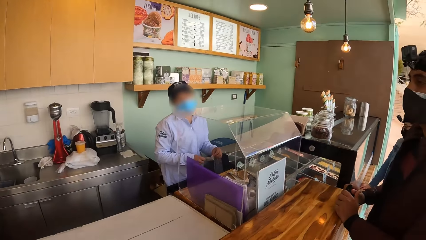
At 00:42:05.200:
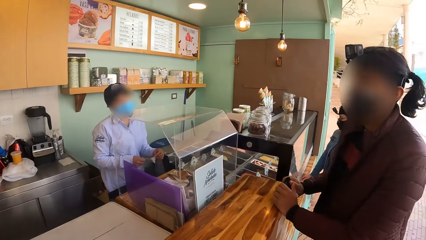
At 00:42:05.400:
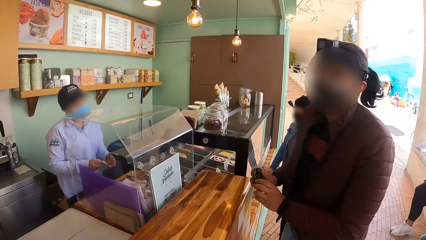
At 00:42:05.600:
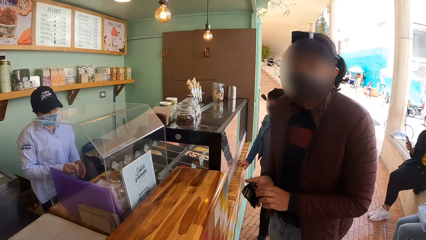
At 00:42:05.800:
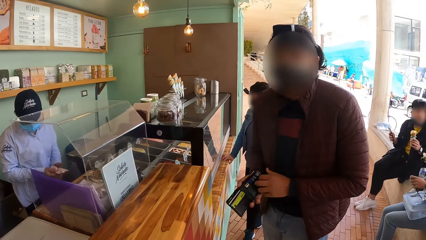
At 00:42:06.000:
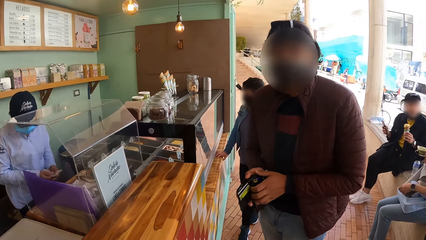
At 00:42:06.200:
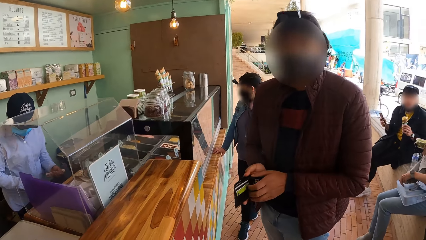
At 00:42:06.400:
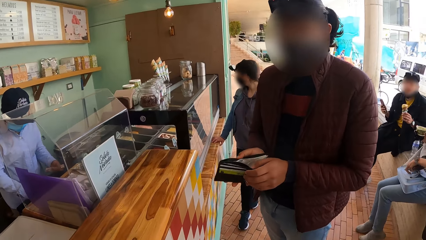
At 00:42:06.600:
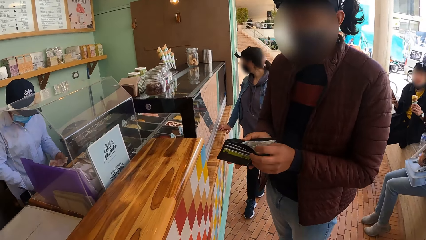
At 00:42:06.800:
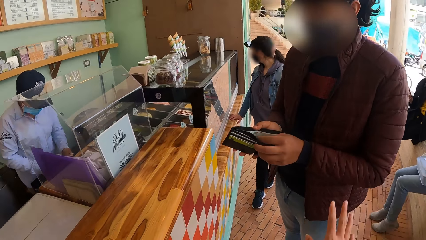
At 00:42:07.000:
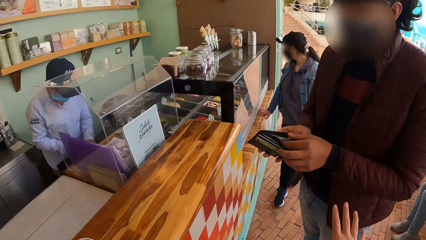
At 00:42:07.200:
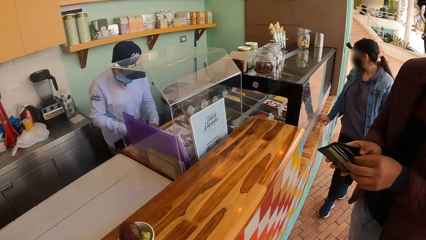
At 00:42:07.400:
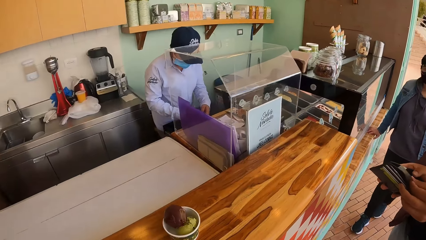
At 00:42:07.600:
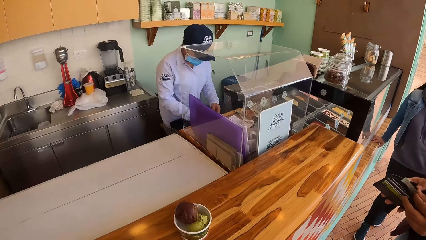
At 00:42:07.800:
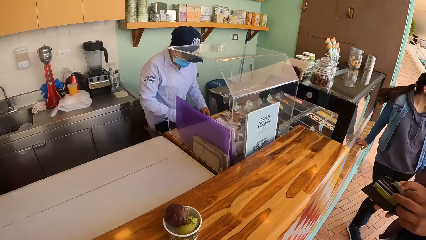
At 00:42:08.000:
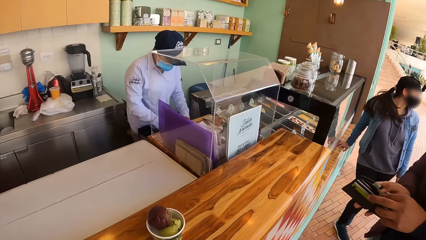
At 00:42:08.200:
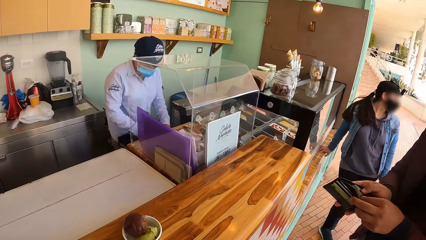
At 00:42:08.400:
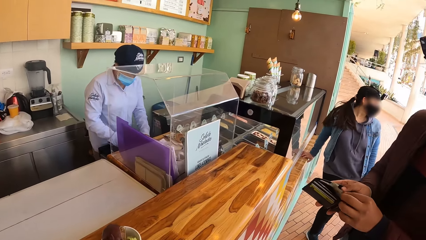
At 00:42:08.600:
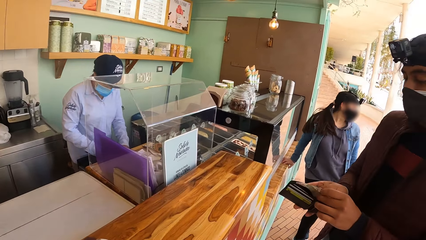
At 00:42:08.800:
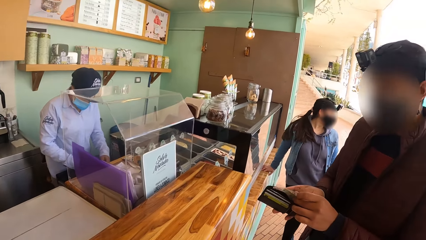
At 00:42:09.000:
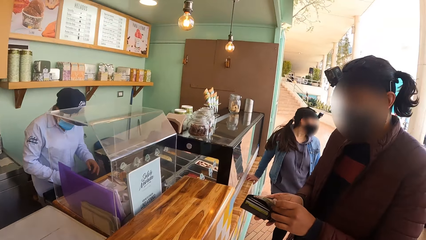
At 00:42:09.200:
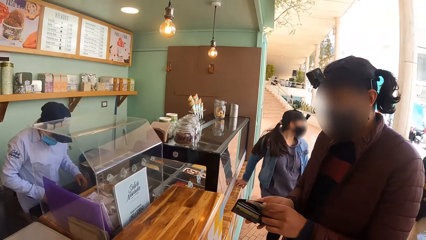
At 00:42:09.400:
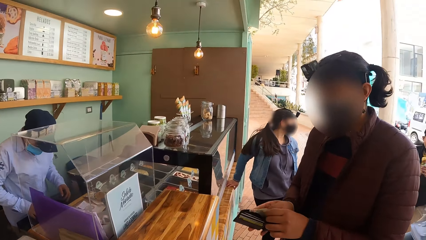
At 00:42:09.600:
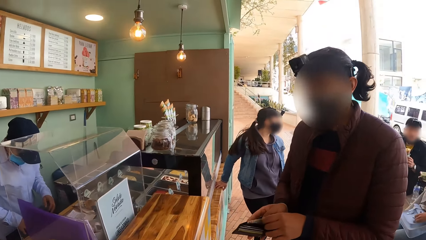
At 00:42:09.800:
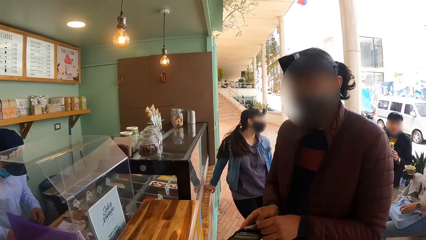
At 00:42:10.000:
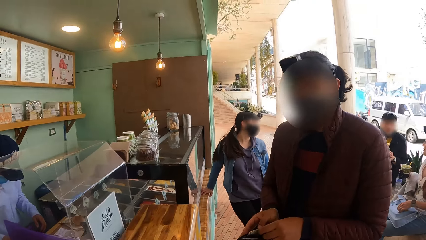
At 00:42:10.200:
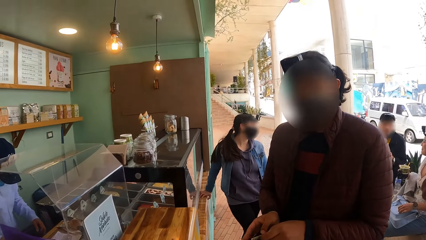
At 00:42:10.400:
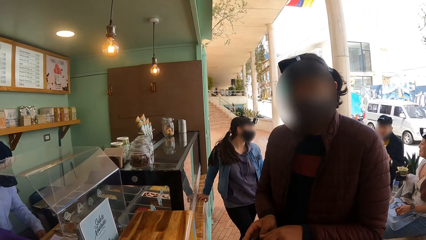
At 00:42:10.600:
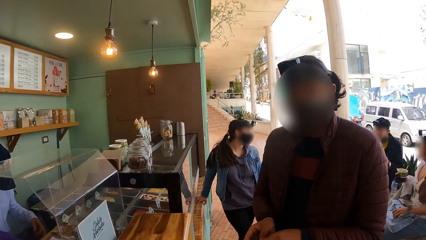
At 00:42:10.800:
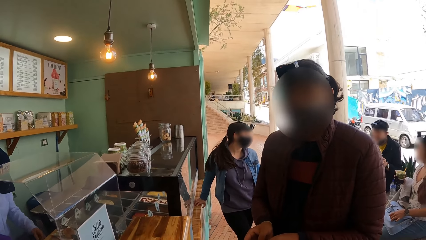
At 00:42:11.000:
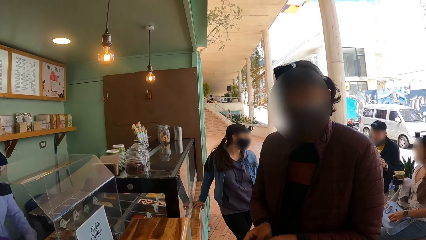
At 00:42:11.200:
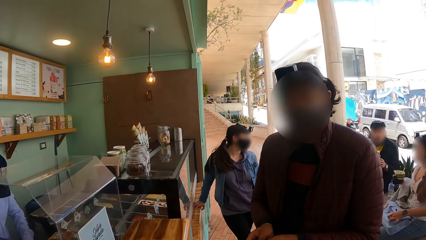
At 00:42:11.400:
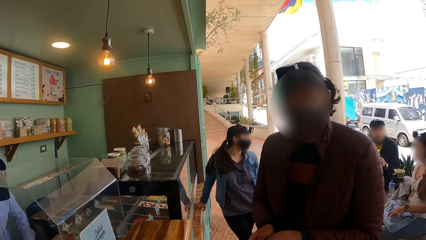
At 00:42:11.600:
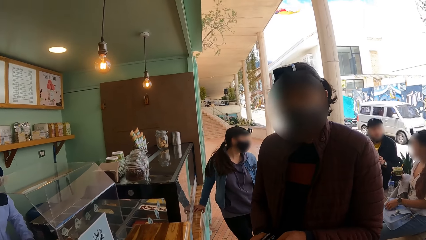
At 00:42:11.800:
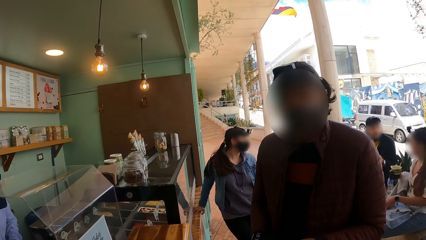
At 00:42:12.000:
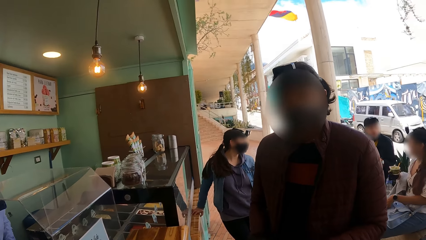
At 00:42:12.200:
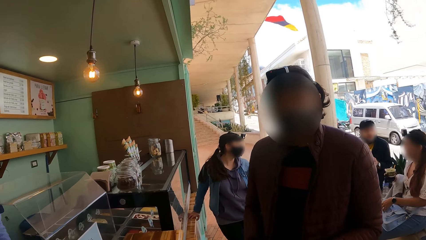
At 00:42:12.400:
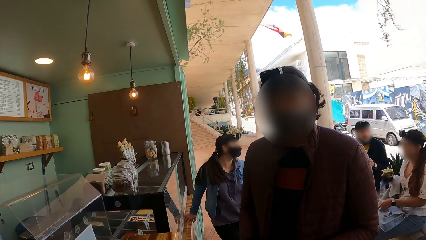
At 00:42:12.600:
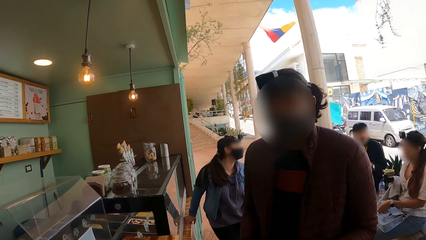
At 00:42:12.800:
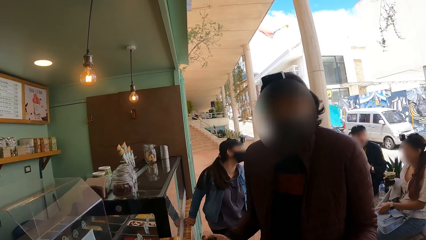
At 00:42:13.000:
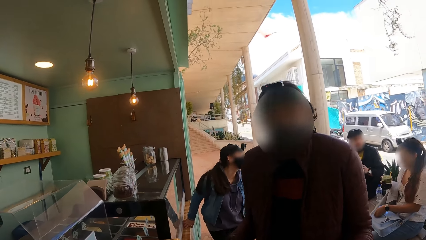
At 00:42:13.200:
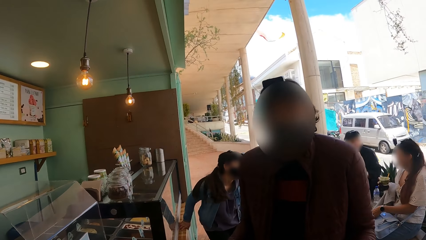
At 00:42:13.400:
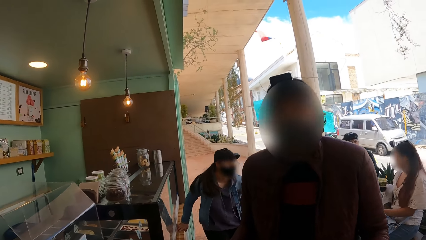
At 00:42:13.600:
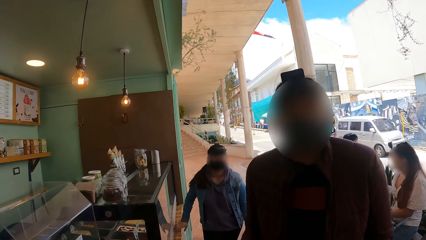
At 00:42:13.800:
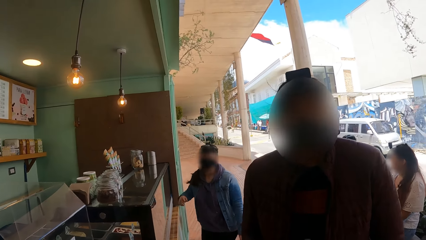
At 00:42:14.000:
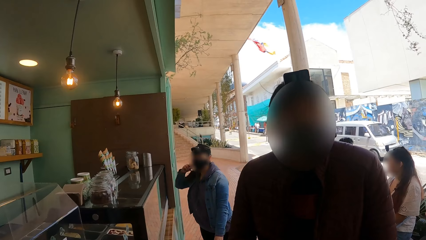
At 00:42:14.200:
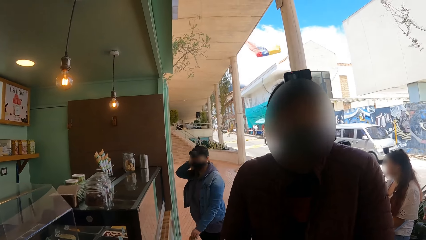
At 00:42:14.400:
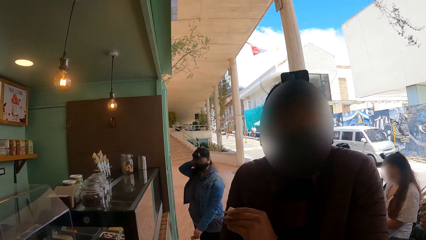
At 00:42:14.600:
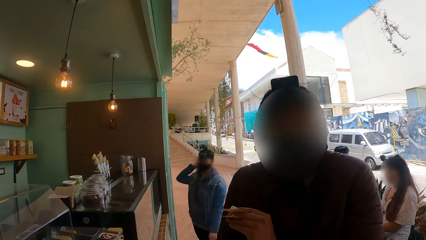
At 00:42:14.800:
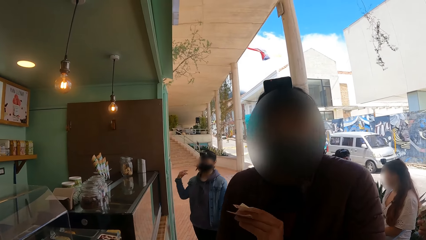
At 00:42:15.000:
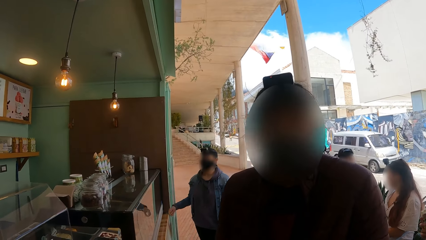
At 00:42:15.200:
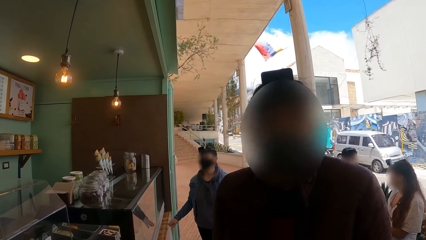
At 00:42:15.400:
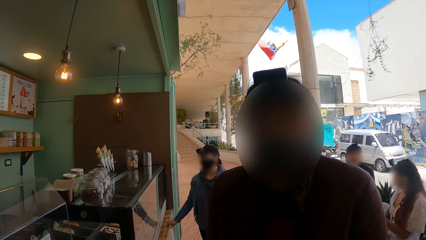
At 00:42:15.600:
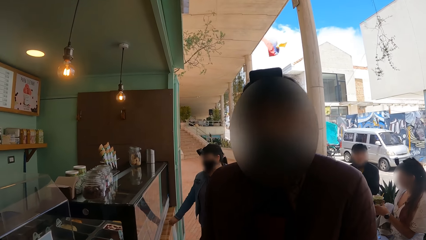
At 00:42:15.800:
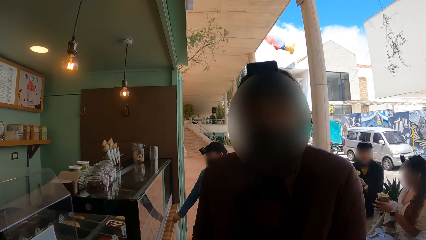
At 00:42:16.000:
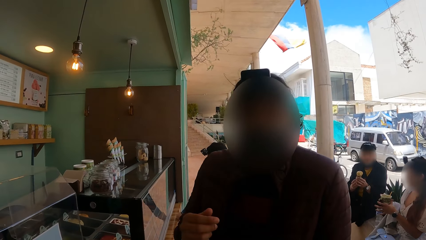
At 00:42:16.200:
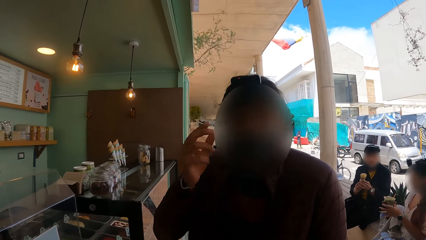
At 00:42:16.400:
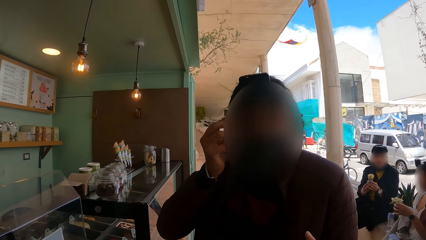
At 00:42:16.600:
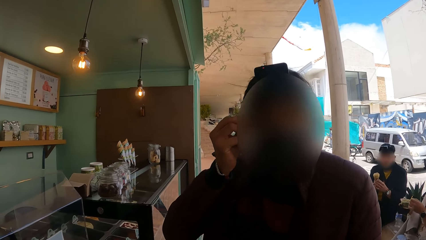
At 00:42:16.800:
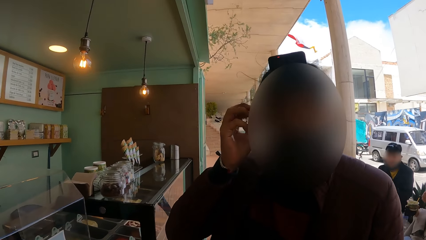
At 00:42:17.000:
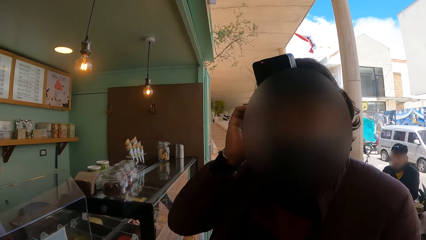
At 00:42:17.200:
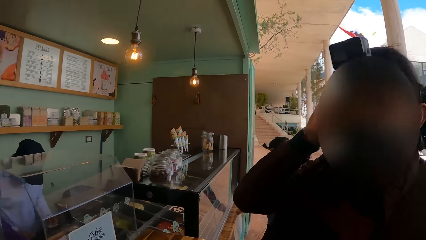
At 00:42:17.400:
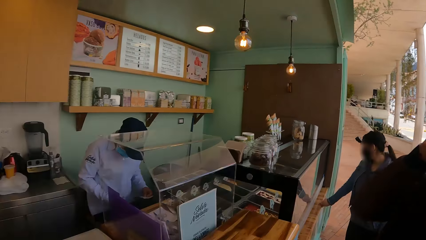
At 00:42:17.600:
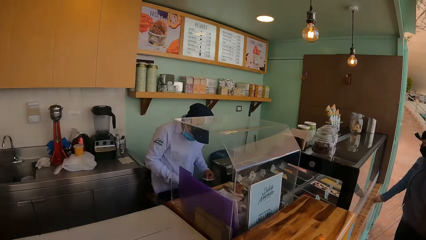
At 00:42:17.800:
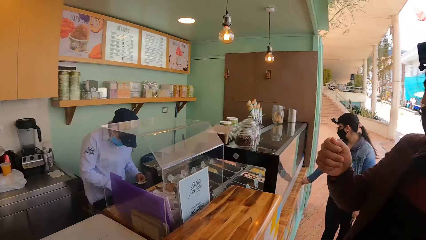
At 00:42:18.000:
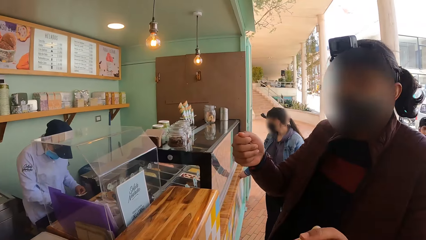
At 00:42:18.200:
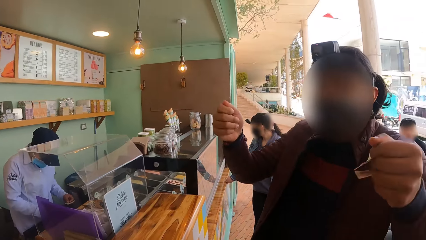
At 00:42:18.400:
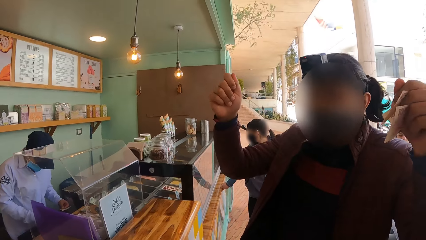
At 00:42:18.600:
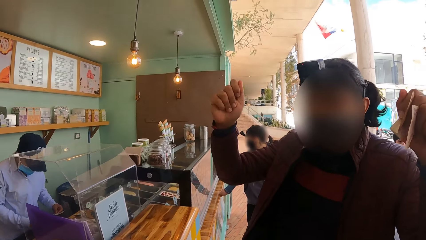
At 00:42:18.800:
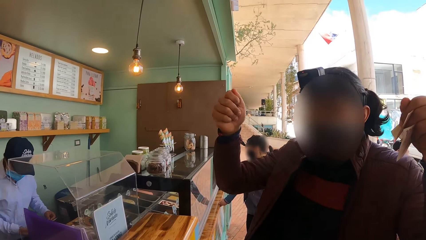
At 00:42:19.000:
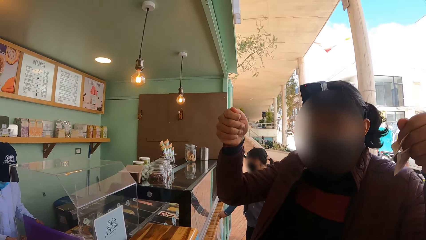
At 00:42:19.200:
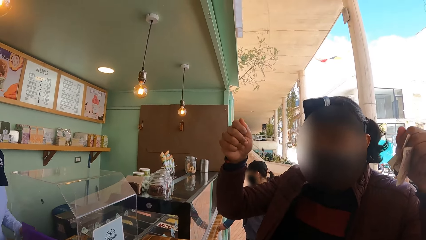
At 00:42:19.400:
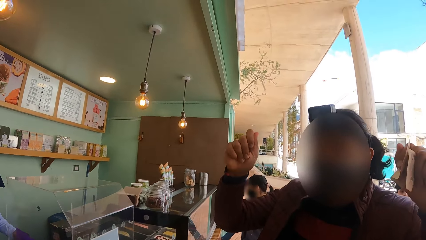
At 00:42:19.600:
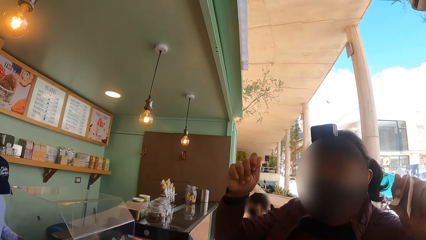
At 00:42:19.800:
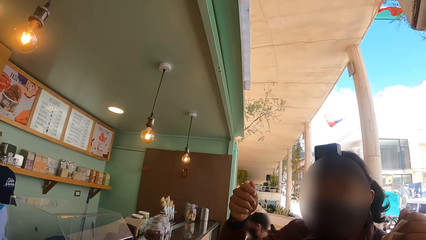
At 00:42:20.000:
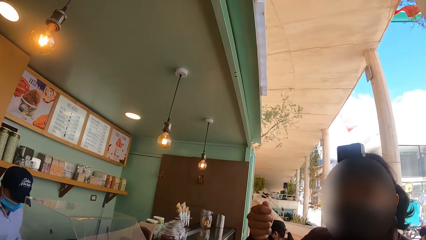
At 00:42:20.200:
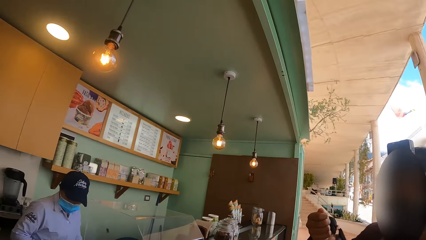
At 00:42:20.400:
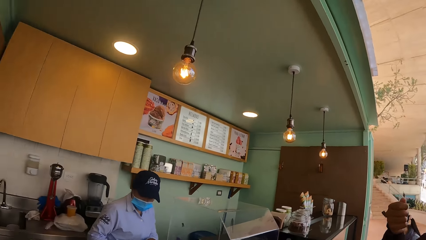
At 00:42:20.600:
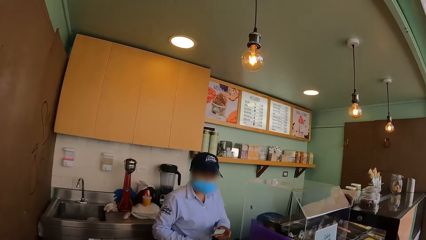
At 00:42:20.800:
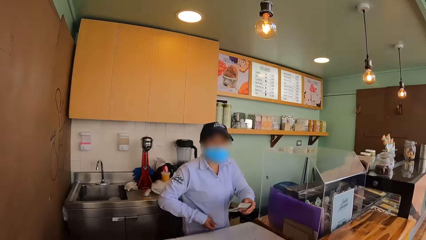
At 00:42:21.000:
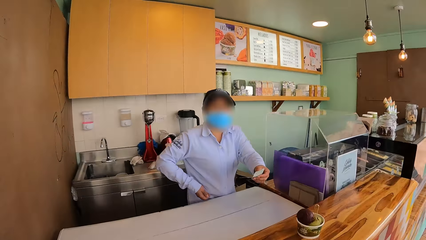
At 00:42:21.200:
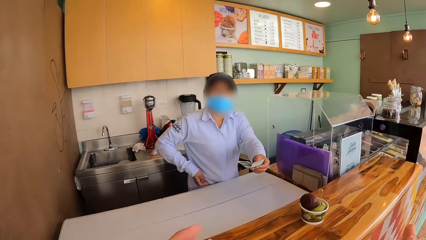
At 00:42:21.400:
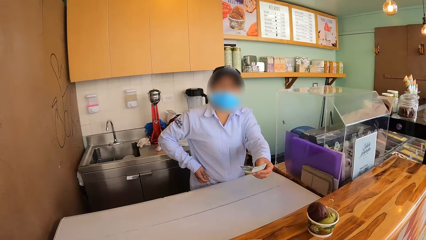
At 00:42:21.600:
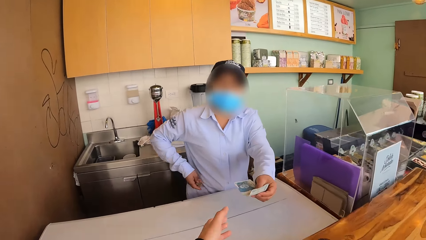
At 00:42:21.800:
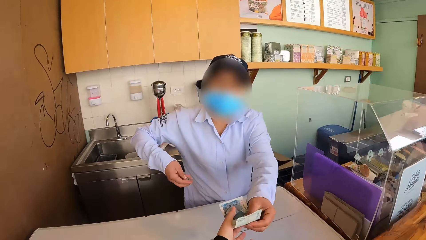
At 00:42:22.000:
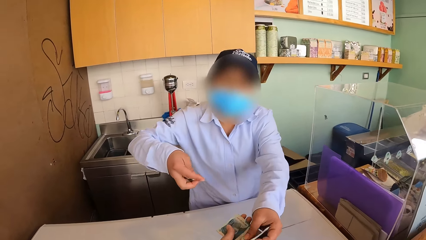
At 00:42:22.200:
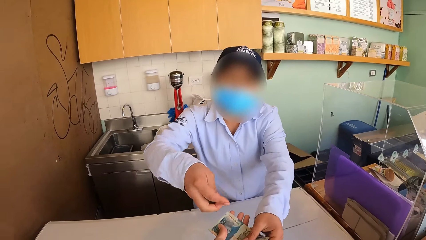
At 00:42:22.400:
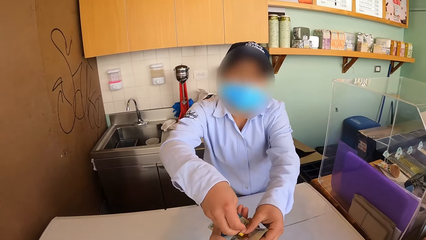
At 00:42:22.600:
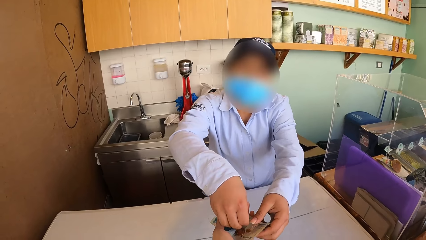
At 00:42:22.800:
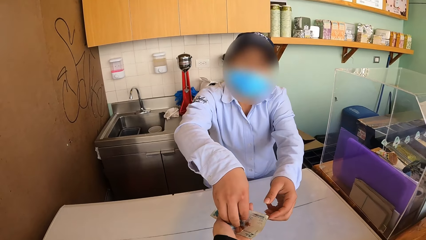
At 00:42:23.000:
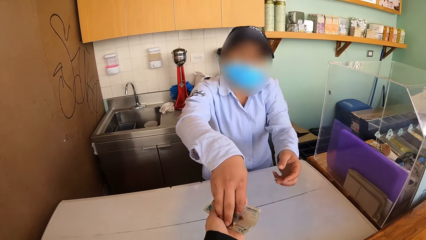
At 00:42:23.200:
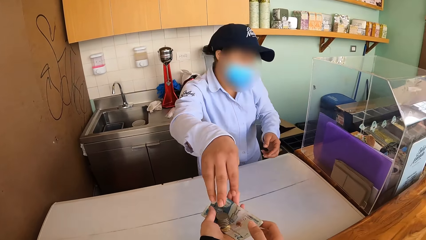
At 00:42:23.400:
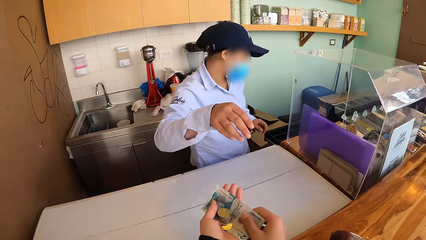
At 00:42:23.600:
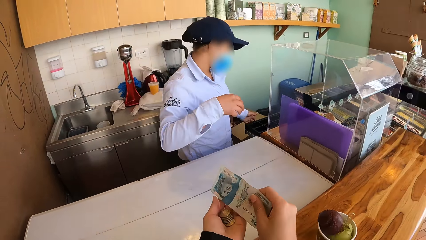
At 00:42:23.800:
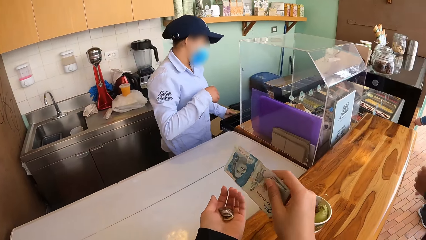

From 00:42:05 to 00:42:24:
A man talks with a person. The camera wearer lifts the right hand towards the man. They talk to the man. The man picks money from a wallet. The camera wearer talks with the man. The man talks to the camera wearer. The camera wearer talks with the man. They look around. They look at a cashier. They look at the man. They talk with the man. They look at the cashier. The cashier gives the camera wearer money.
